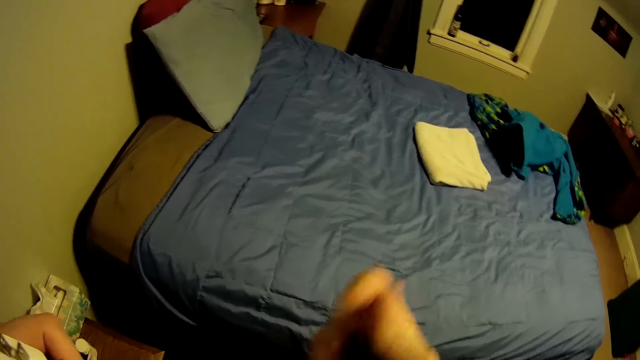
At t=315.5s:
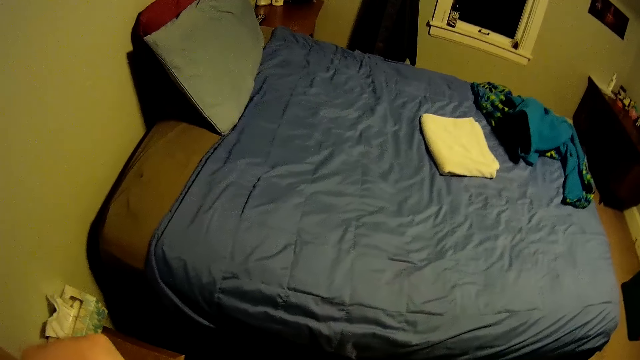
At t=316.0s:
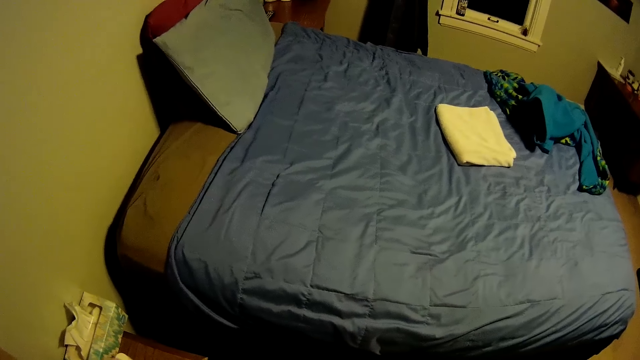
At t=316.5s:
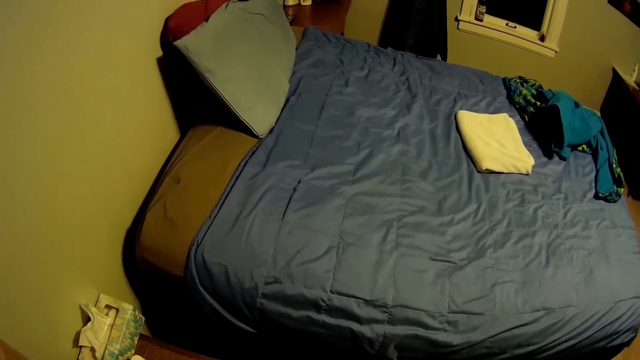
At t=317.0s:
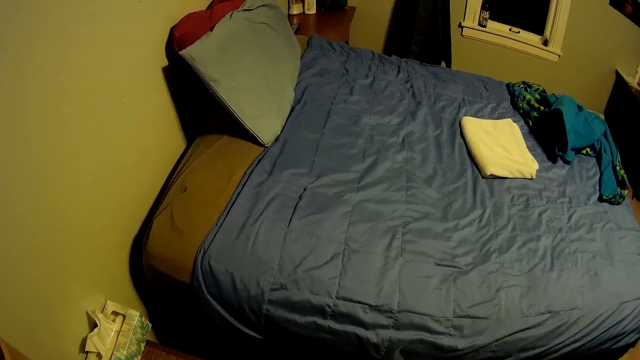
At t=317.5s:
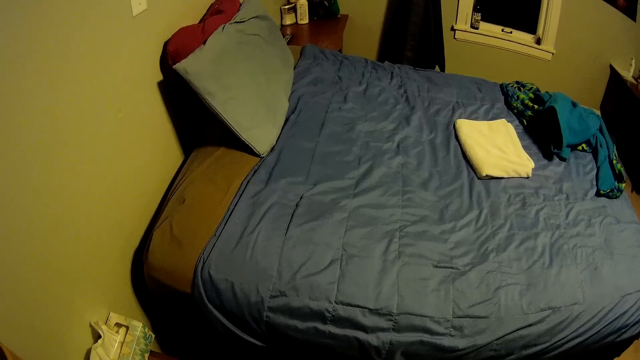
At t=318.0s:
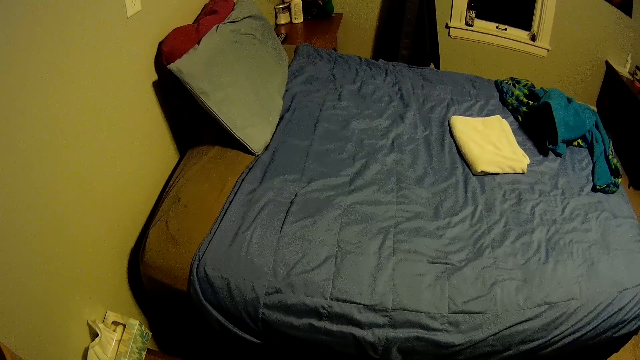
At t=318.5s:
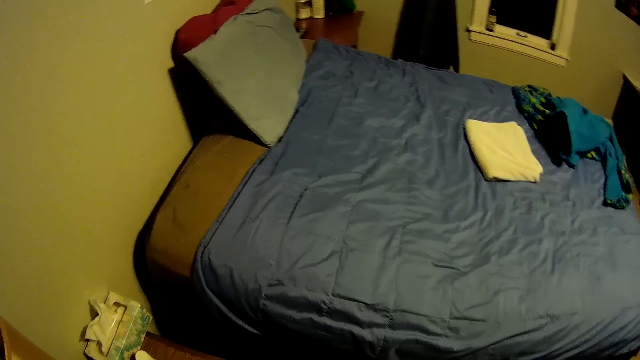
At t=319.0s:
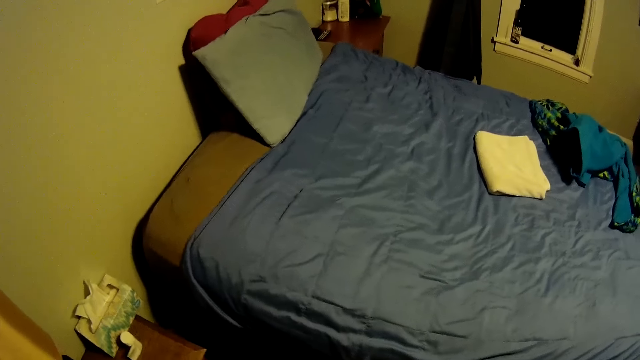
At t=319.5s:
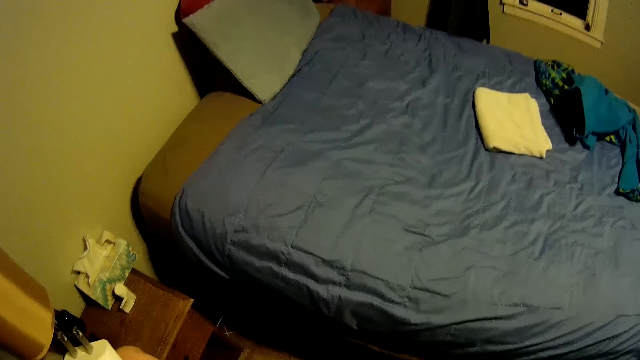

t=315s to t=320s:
The camera wearer holds the phone.

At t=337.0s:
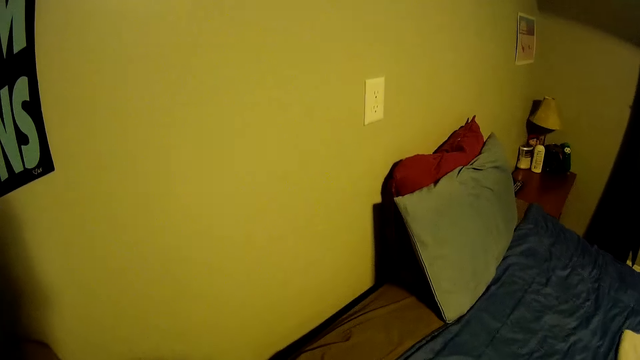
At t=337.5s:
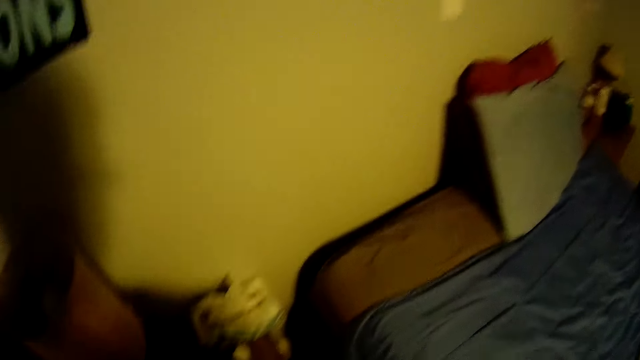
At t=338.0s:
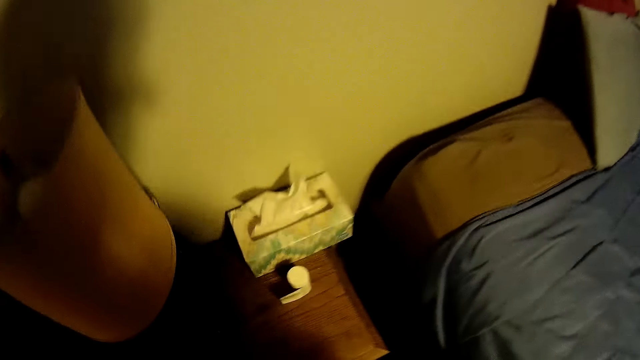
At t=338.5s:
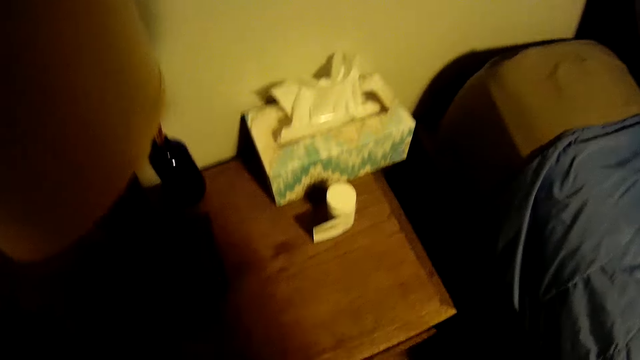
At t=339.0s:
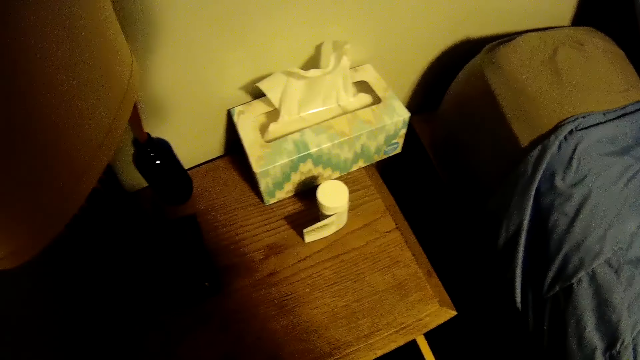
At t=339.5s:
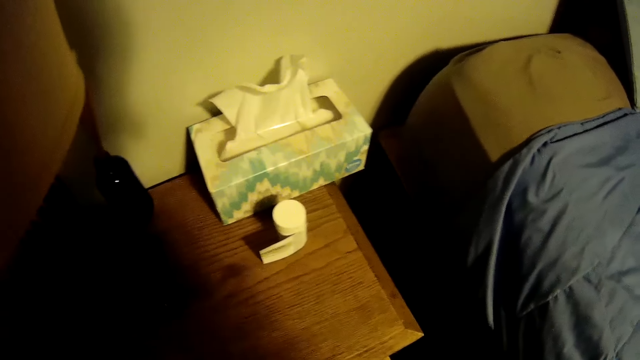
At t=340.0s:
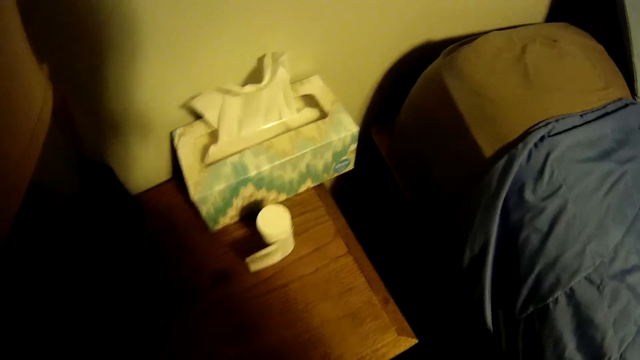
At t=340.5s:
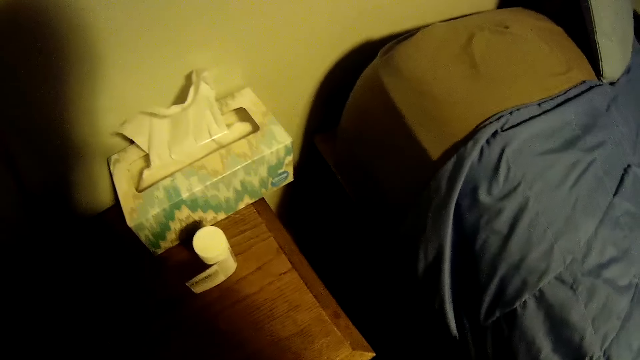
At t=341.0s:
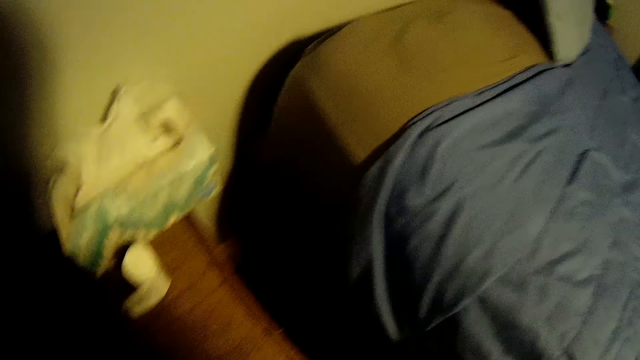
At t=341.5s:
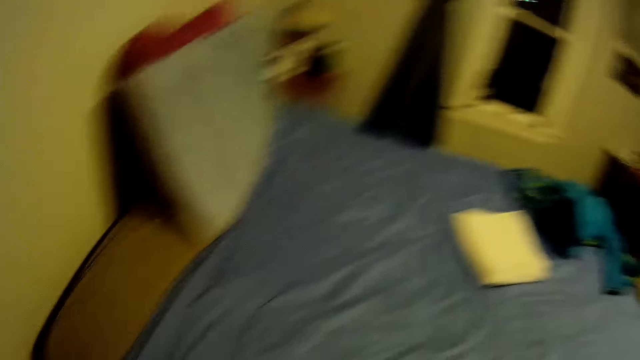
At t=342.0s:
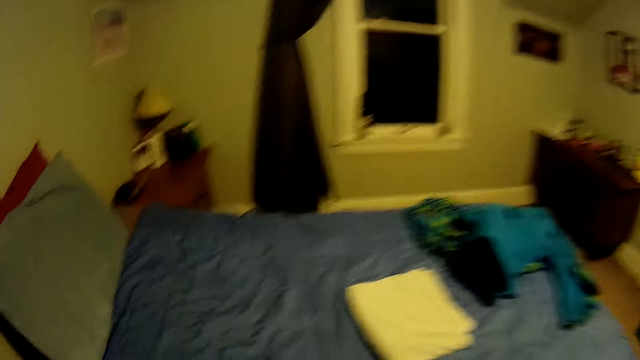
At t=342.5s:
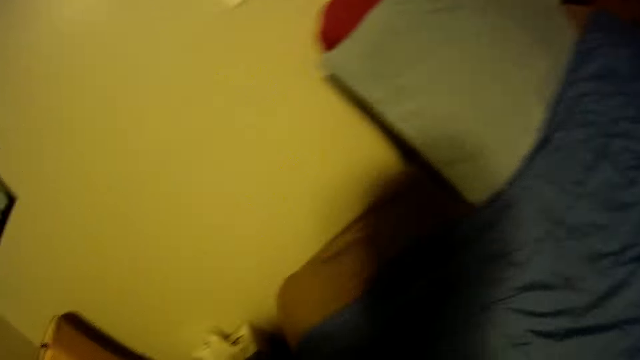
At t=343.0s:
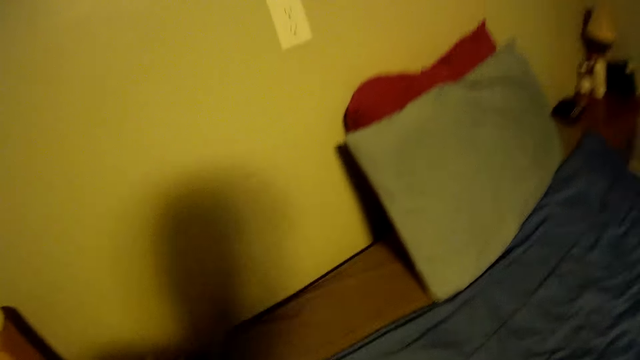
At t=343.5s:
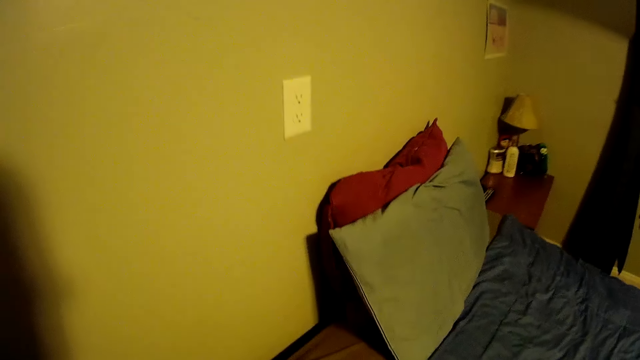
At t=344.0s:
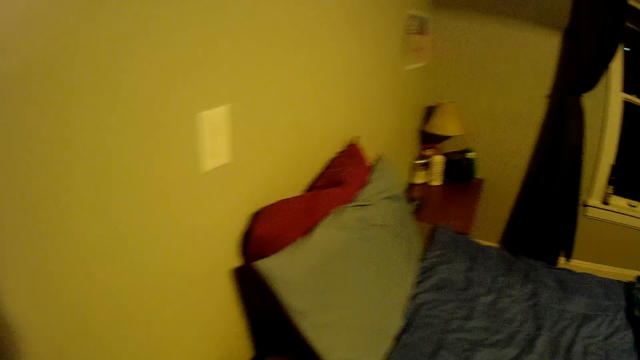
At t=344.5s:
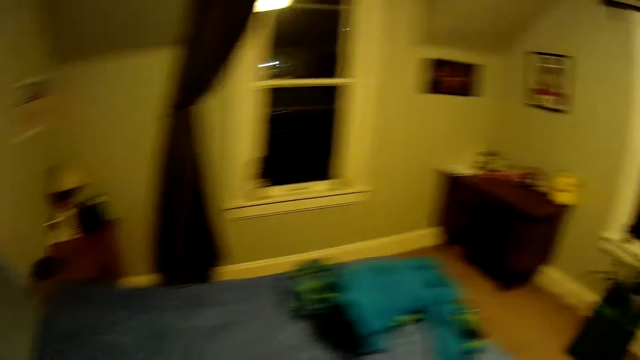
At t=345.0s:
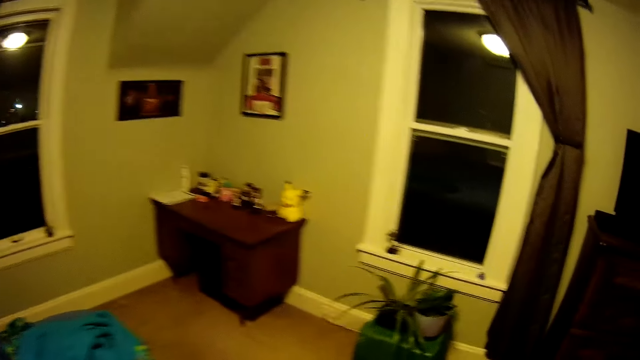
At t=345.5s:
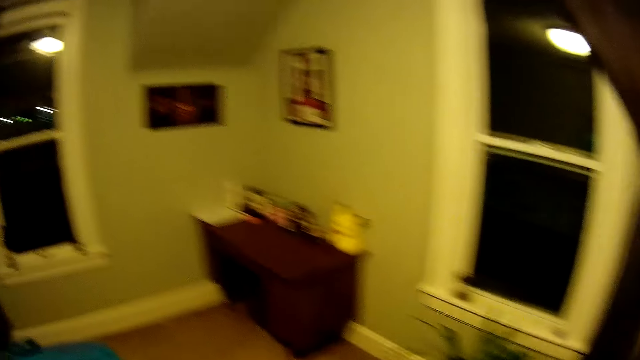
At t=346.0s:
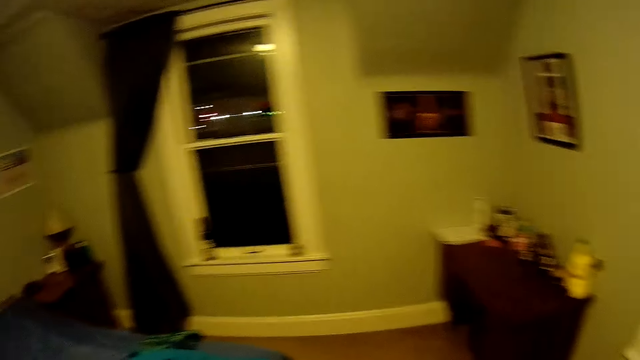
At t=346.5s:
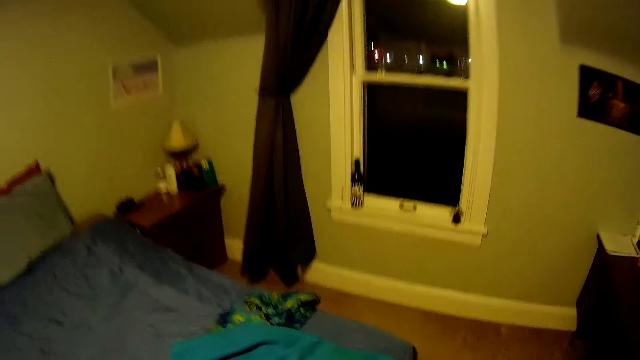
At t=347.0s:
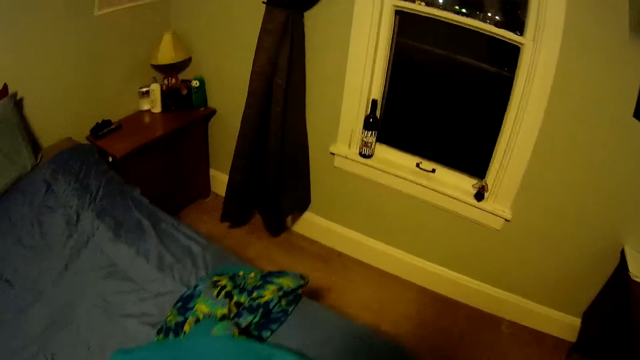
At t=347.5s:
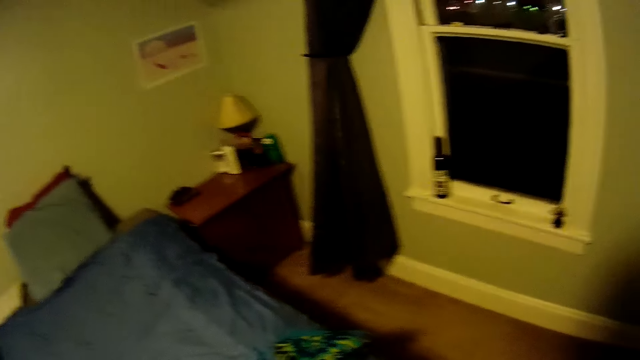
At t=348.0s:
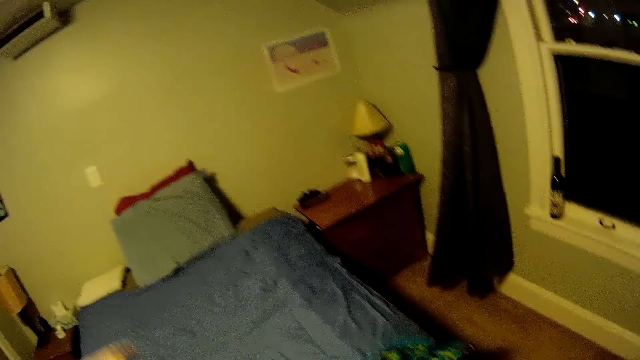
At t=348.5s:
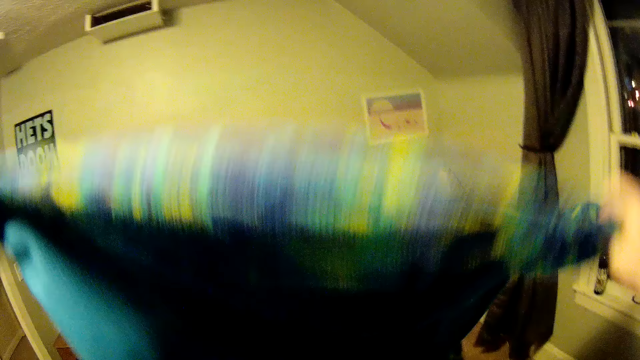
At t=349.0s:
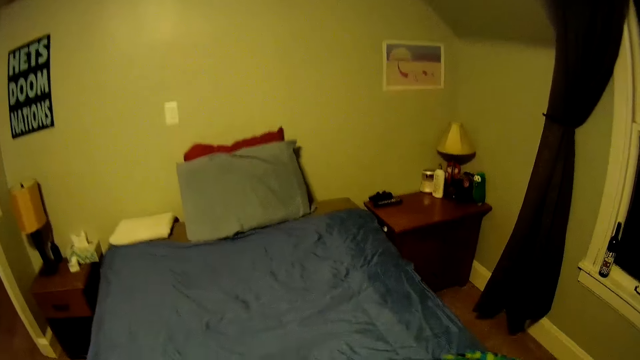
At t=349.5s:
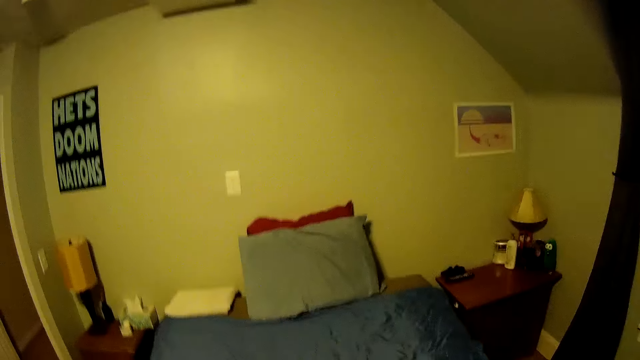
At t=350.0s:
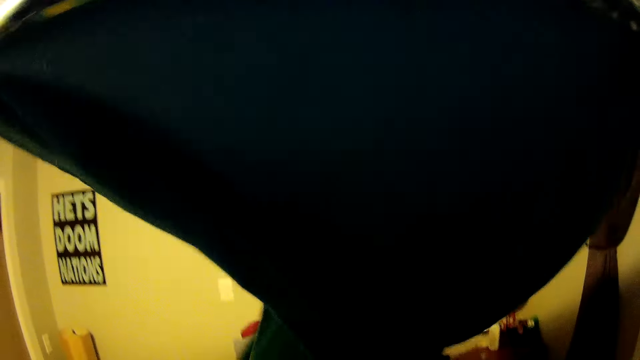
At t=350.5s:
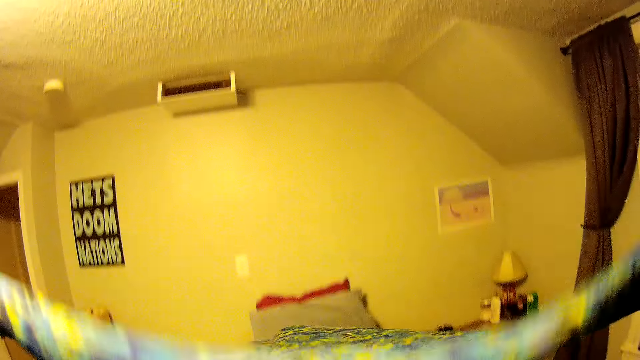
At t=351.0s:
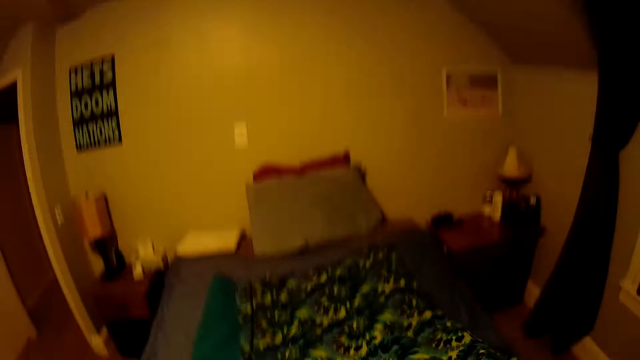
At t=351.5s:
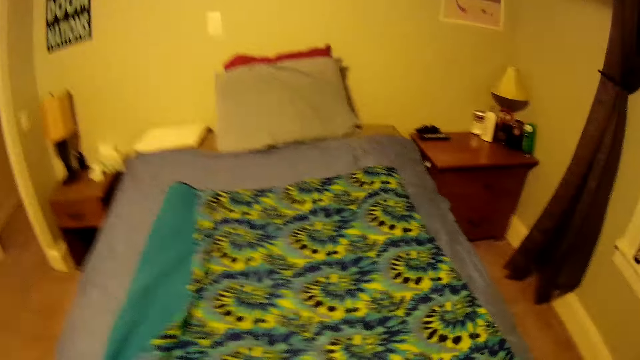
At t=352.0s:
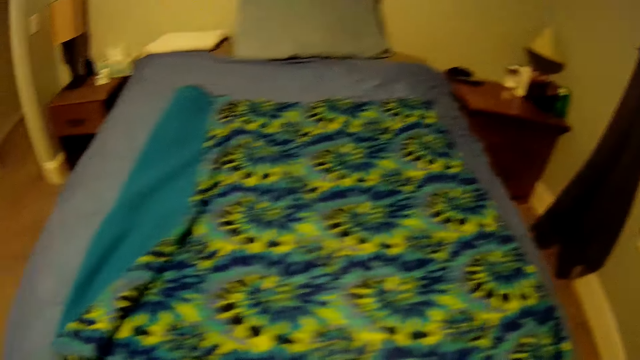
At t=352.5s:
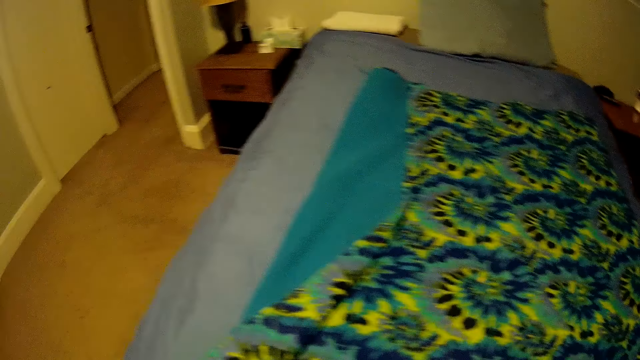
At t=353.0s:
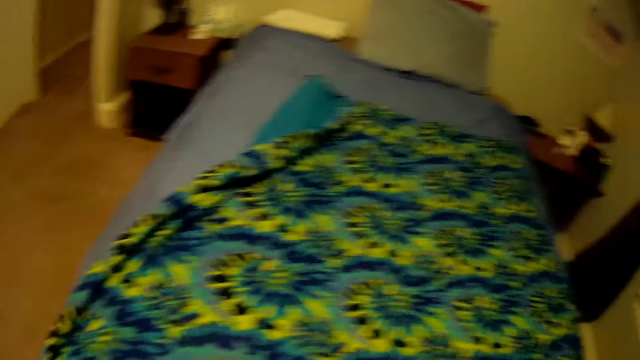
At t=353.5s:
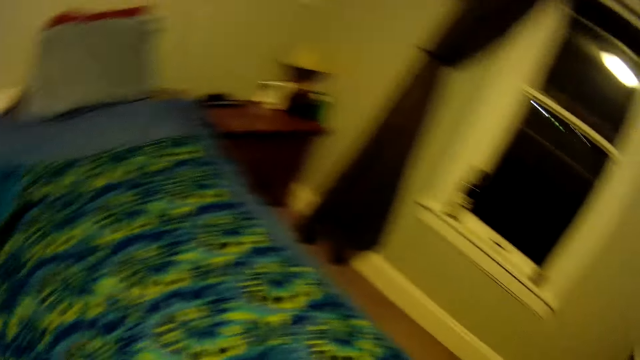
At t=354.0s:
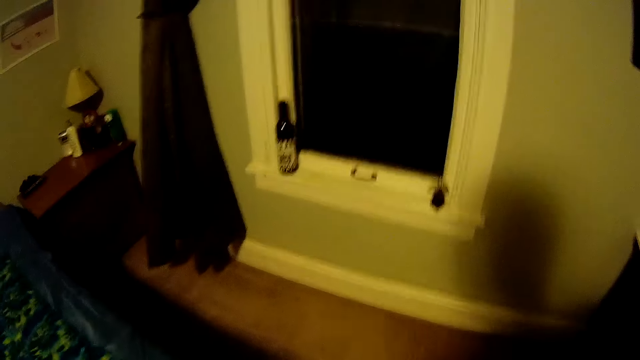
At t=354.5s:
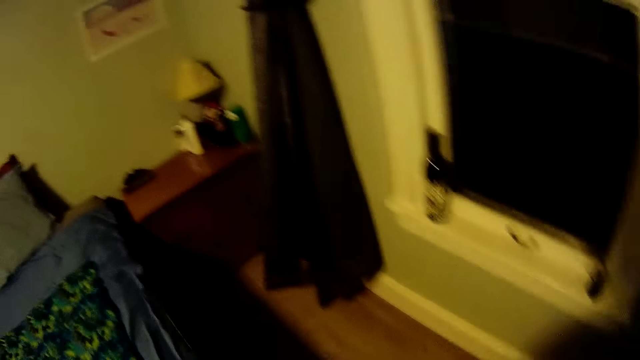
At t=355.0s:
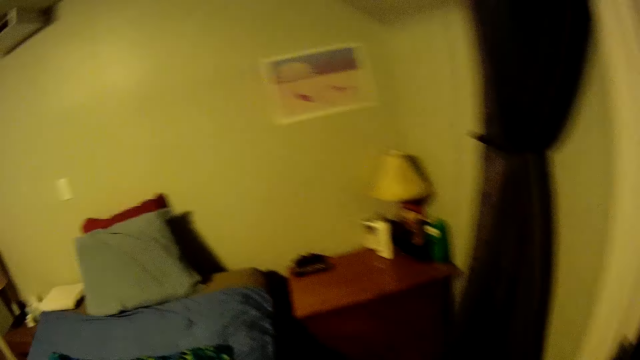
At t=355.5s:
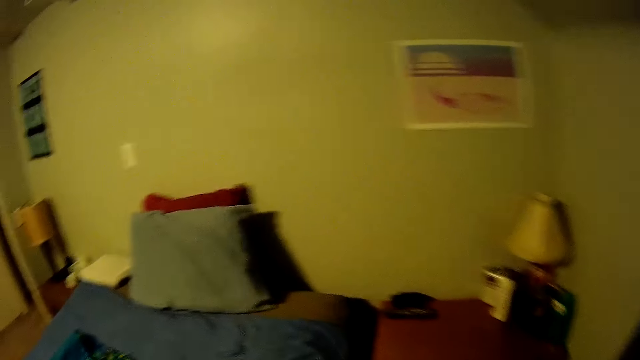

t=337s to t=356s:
The camera wearer opens a drawer. They close the drawer. They make the bed. They spread the bed.
